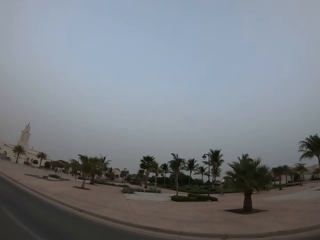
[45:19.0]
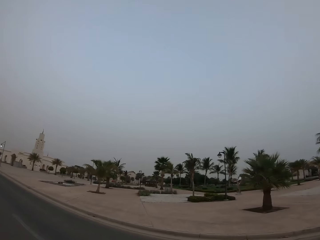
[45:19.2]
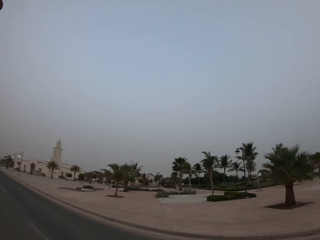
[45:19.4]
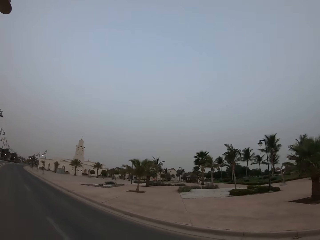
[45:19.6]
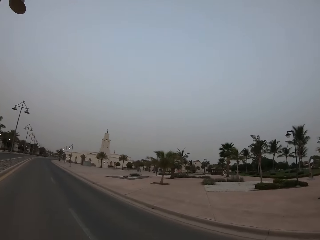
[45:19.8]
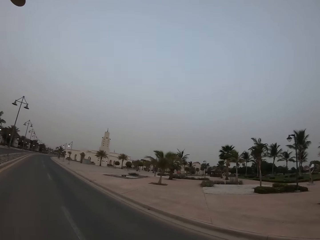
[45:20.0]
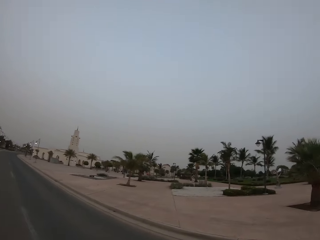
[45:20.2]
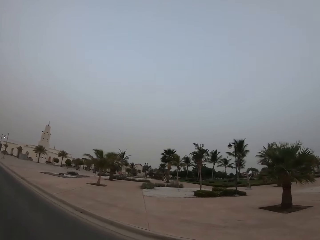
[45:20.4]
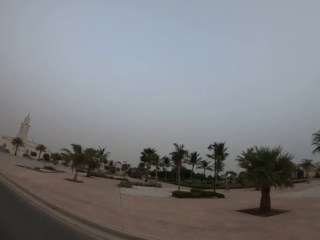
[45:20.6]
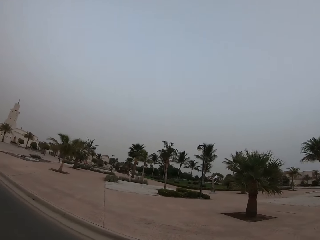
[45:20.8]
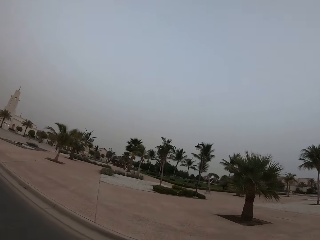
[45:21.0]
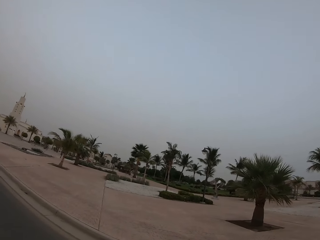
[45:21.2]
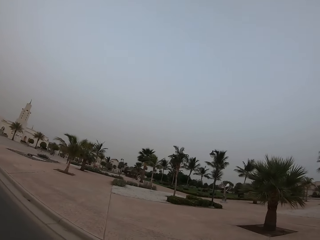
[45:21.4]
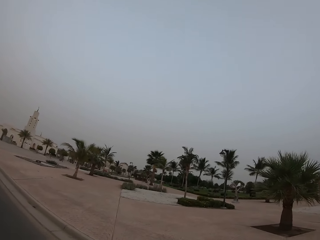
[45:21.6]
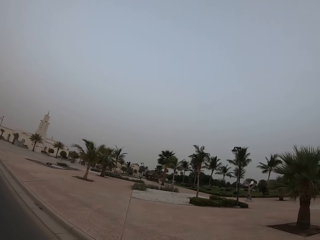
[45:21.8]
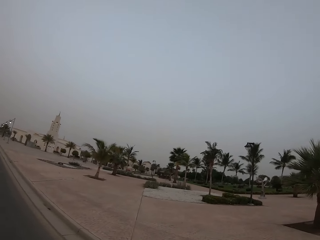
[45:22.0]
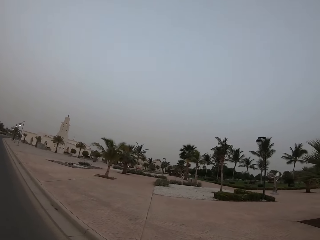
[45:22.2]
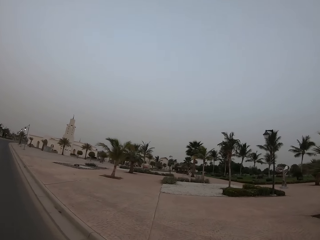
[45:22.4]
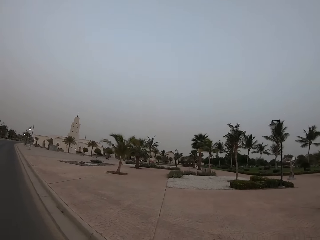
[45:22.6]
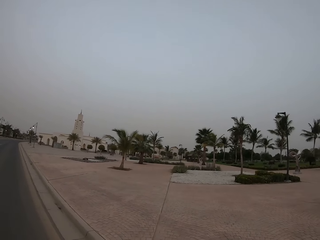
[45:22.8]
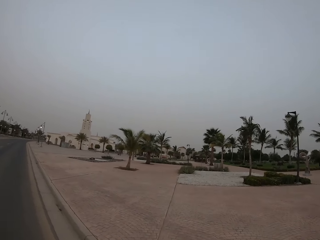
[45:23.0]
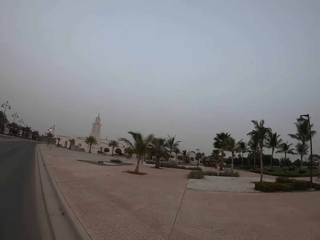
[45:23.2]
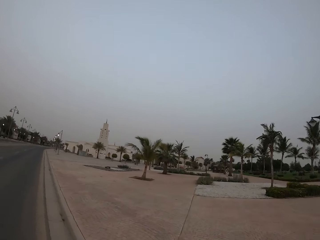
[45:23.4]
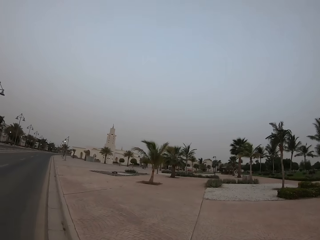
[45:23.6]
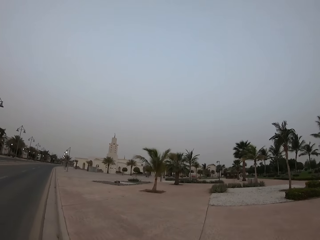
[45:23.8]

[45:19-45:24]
The camera wearer walks around.

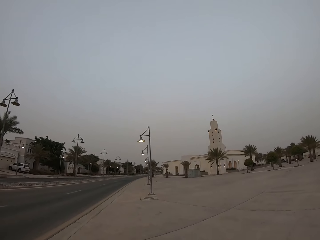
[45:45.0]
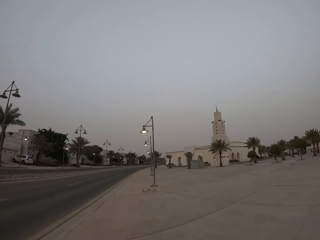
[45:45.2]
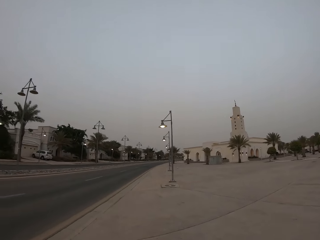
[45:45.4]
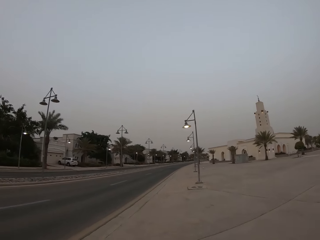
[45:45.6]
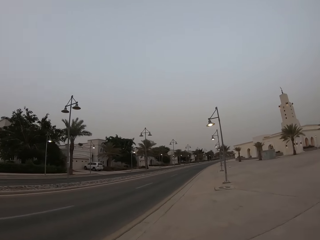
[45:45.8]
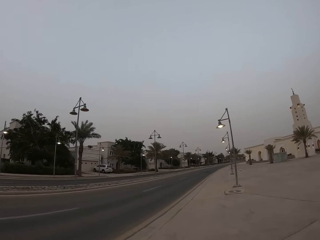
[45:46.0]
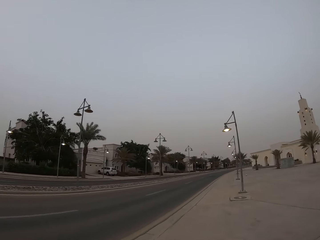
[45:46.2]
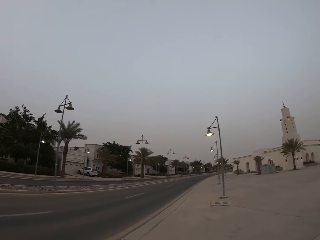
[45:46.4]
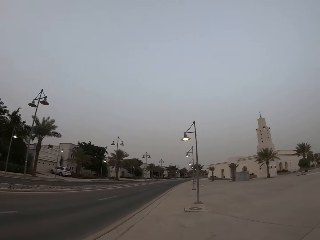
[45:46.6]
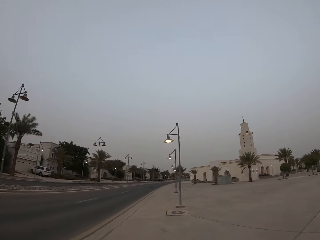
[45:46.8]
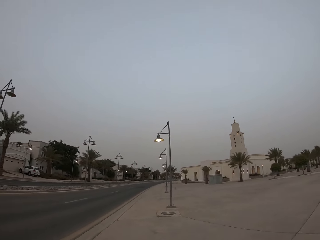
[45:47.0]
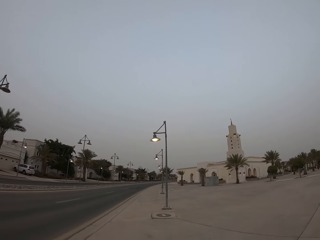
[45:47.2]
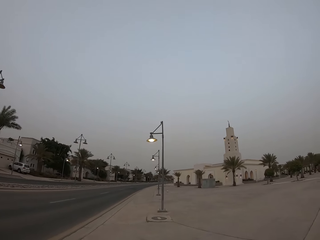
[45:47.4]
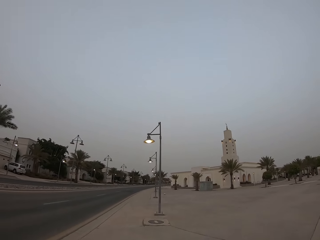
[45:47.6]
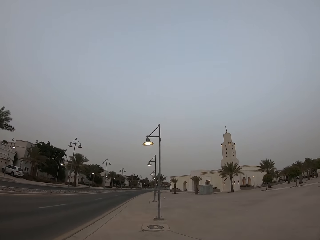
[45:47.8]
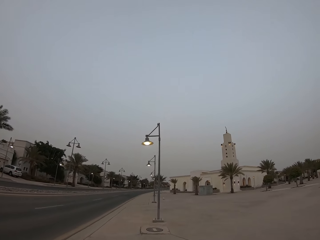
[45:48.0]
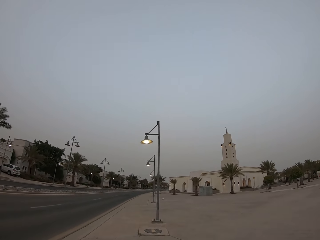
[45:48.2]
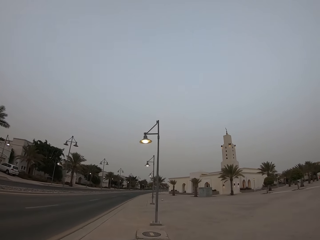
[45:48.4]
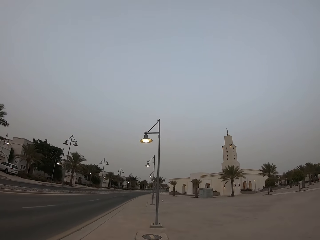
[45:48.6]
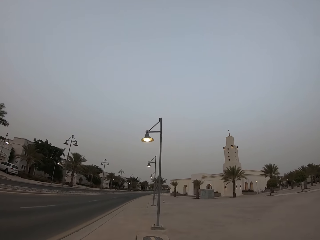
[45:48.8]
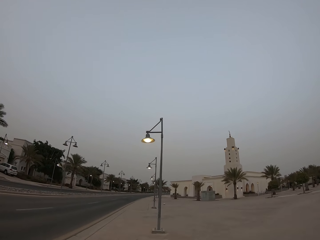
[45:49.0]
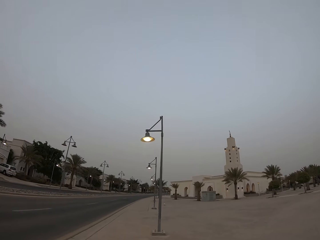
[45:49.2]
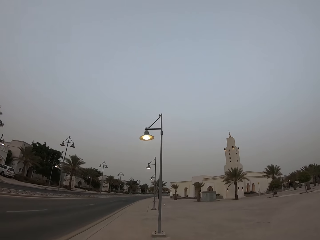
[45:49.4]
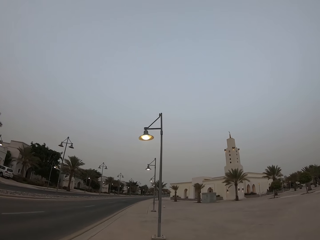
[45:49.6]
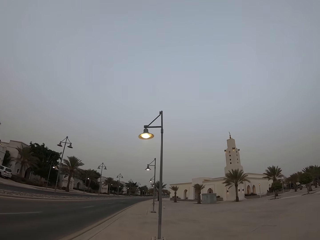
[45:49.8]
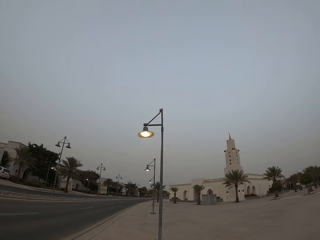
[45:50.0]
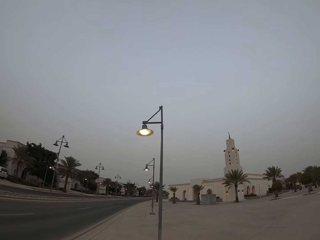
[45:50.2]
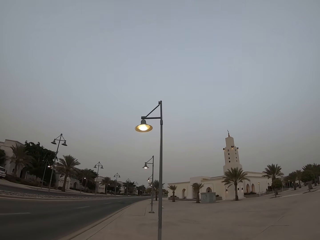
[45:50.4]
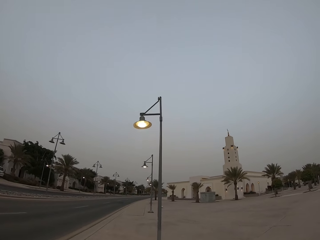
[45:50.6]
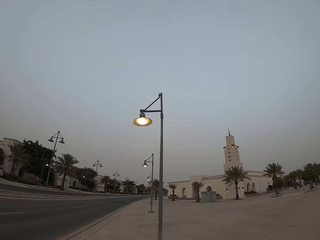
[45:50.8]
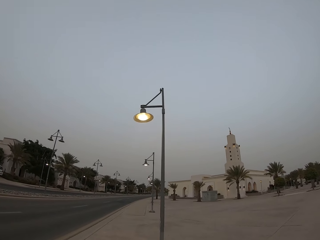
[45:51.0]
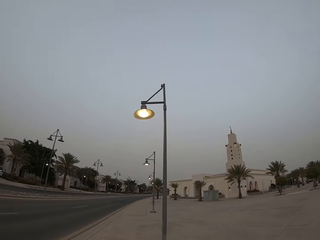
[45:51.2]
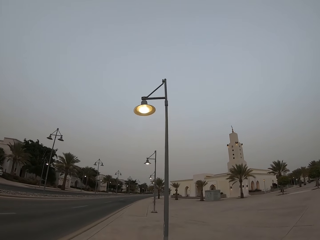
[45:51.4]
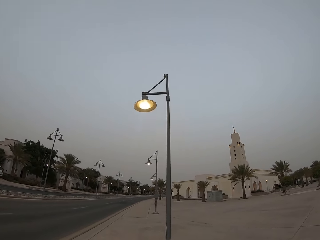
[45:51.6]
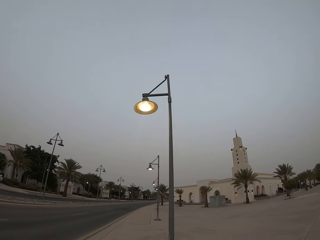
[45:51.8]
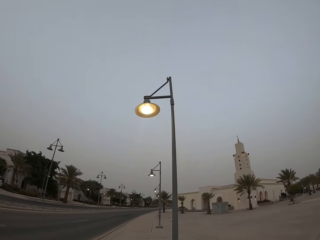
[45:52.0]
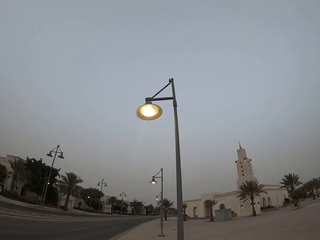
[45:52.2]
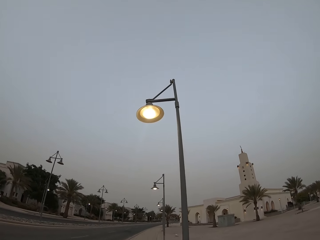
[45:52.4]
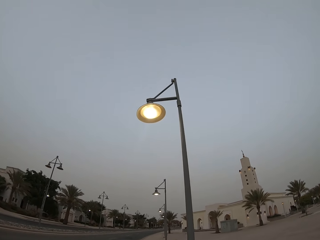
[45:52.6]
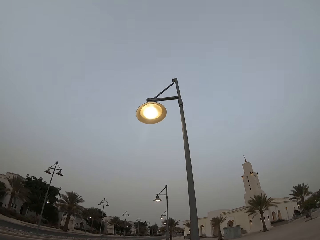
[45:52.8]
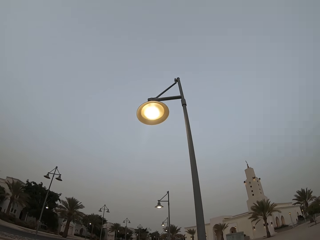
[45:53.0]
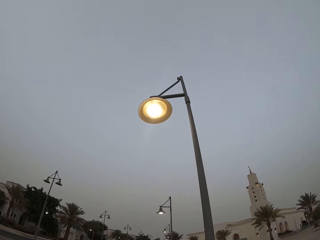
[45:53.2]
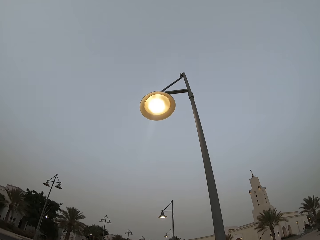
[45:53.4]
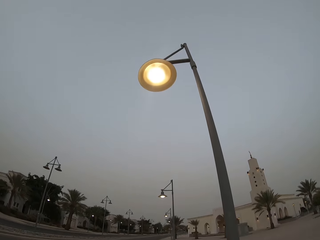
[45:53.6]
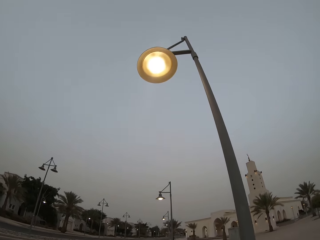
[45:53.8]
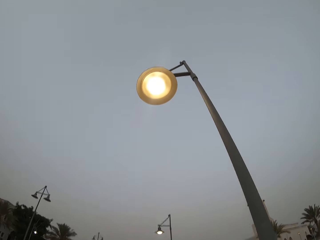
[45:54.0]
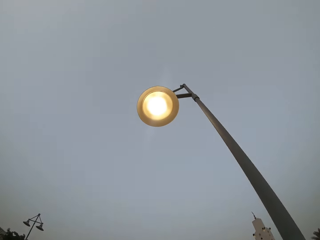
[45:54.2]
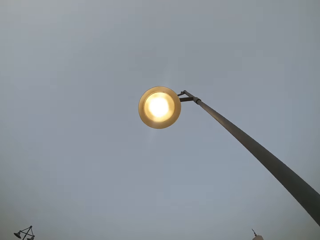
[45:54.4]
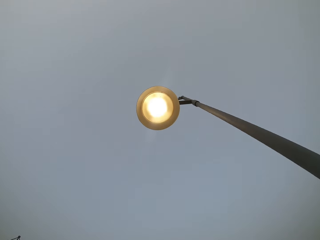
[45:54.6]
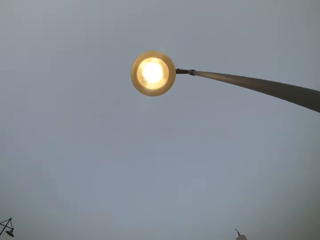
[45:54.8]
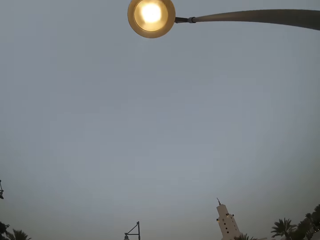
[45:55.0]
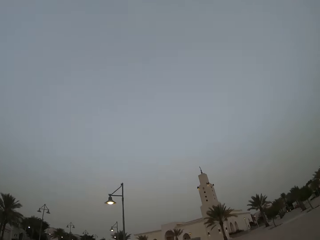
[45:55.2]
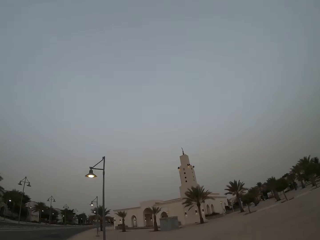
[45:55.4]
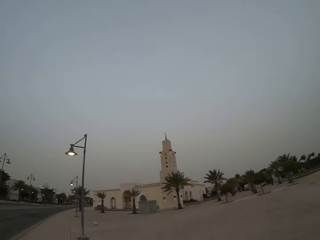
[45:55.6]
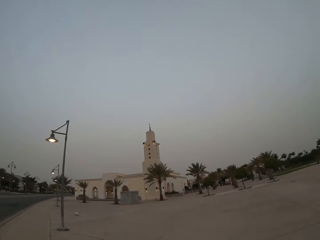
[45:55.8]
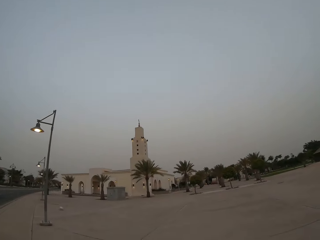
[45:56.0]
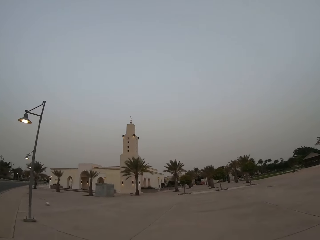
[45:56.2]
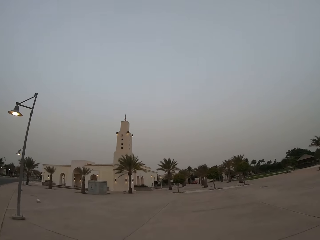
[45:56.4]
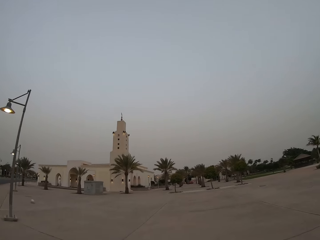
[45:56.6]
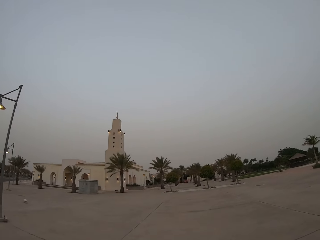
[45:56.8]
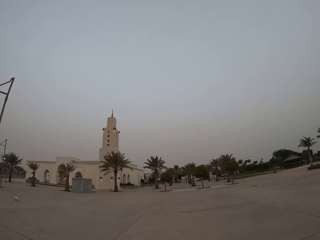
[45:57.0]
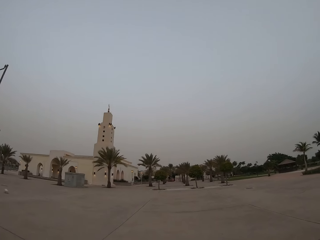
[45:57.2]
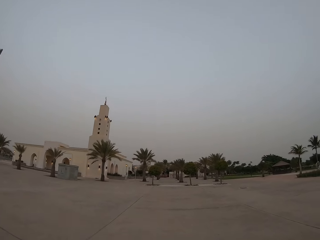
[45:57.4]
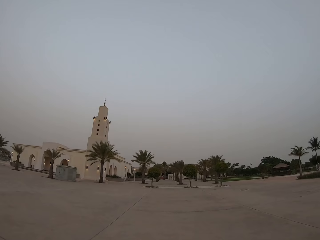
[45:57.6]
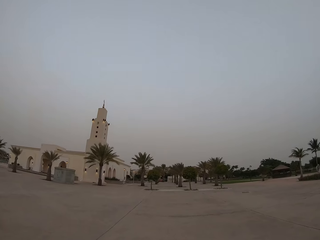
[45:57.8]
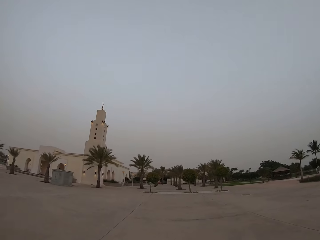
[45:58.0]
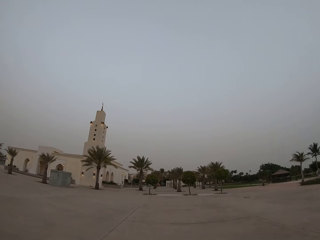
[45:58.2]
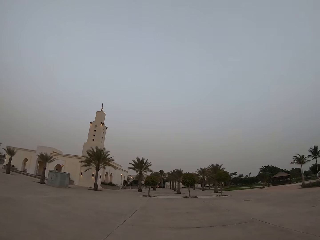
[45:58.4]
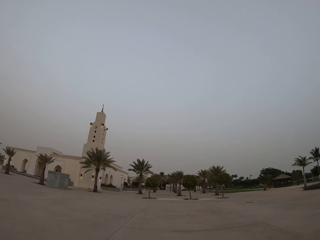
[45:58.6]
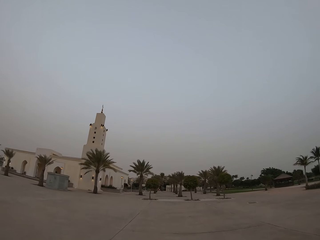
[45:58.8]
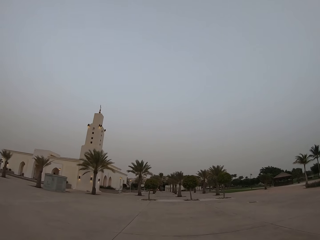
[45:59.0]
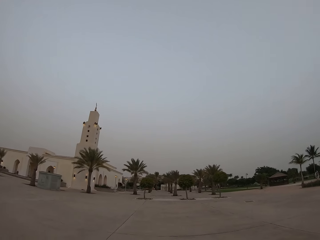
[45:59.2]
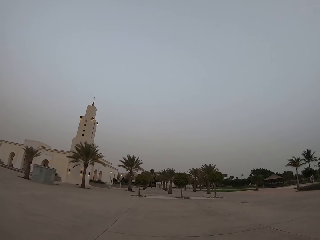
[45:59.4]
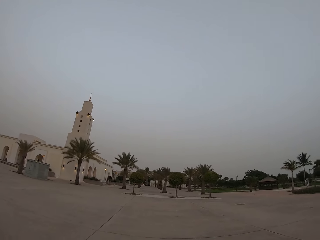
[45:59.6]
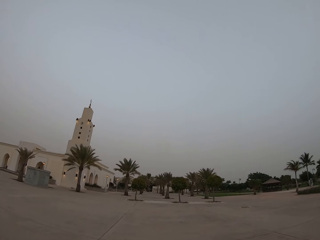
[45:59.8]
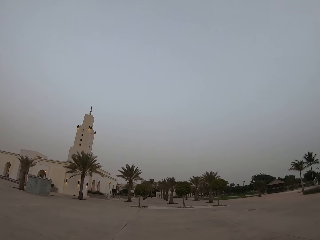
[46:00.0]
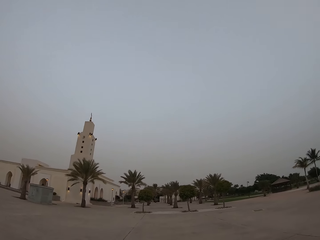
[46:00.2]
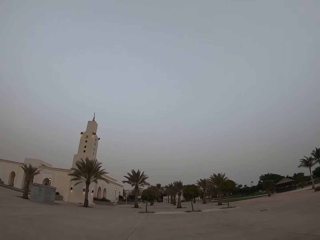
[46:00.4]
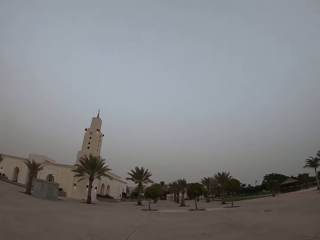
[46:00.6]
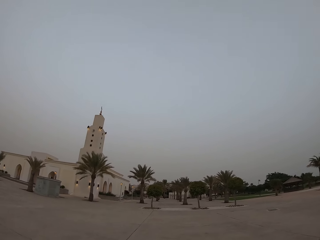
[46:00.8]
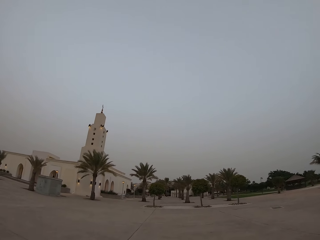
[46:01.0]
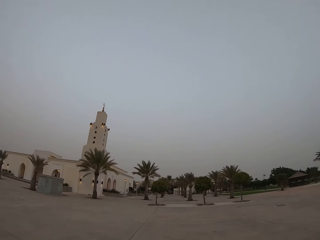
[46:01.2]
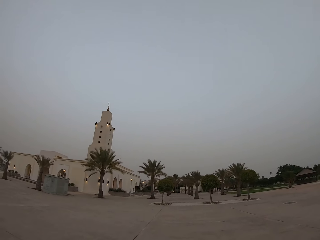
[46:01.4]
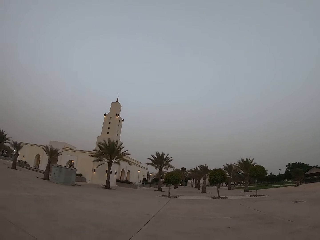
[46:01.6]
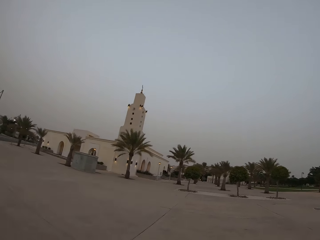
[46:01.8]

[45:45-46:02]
The camera wearer looks around. They walk around. They look up at a street light. They walk around.
